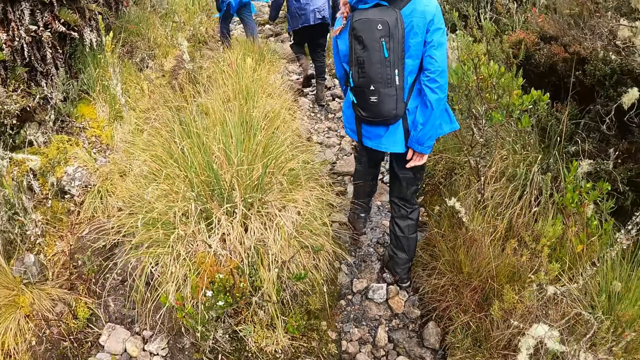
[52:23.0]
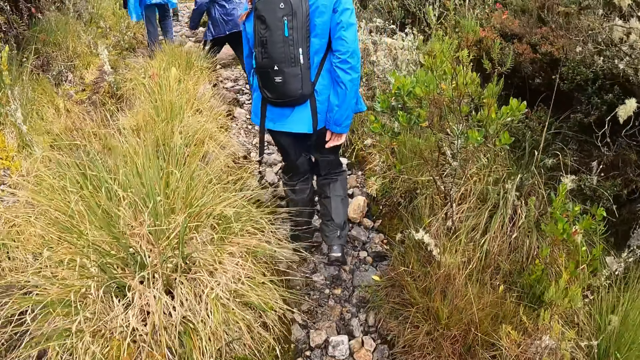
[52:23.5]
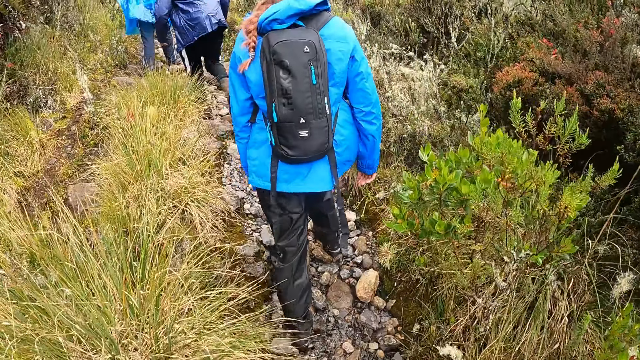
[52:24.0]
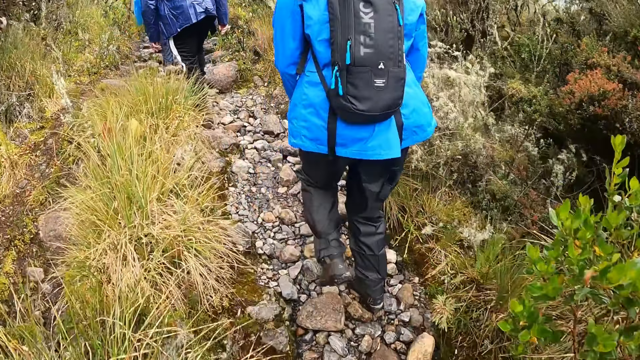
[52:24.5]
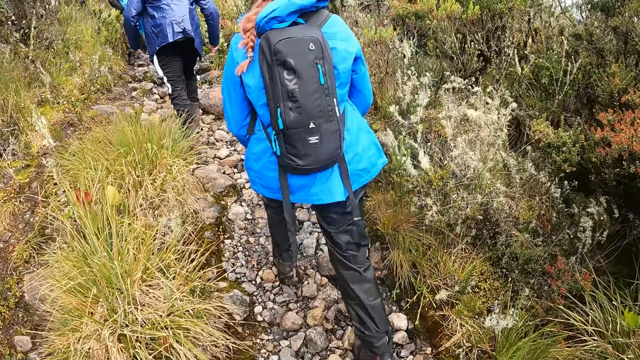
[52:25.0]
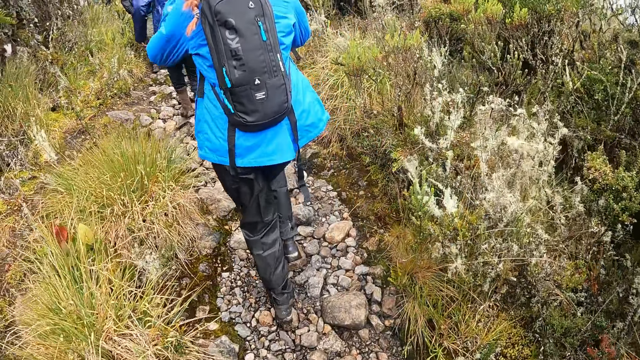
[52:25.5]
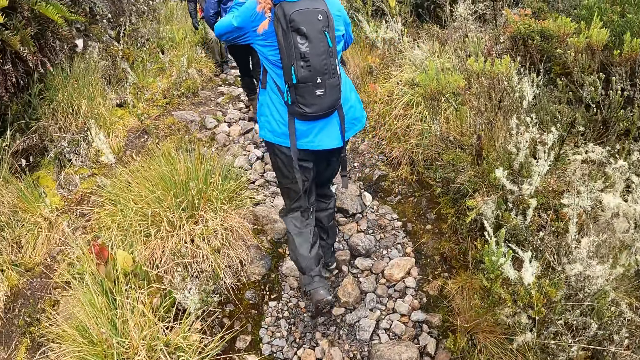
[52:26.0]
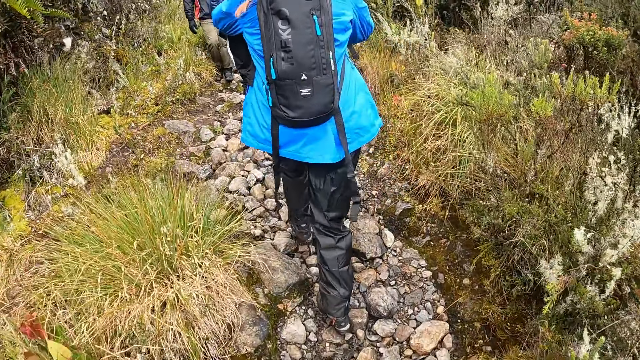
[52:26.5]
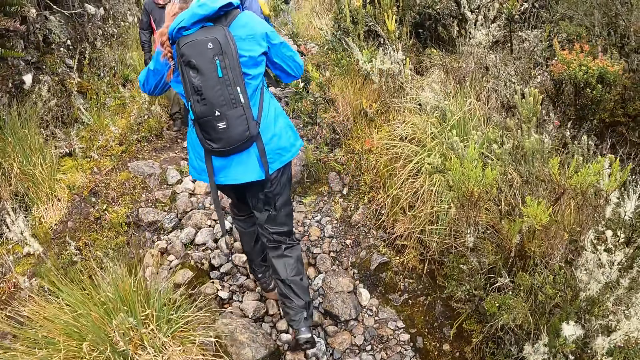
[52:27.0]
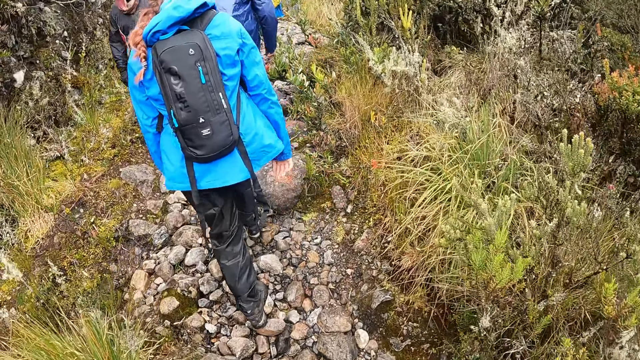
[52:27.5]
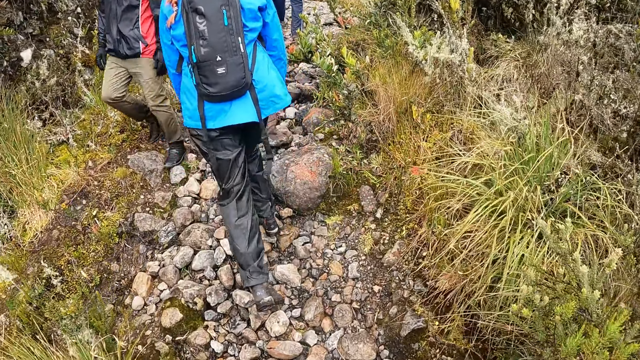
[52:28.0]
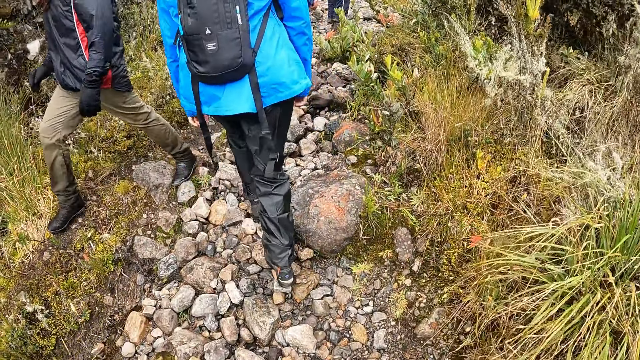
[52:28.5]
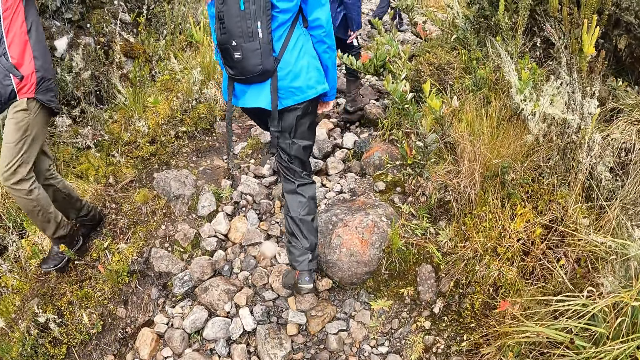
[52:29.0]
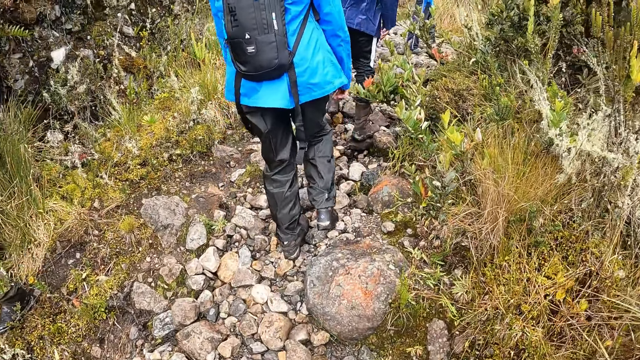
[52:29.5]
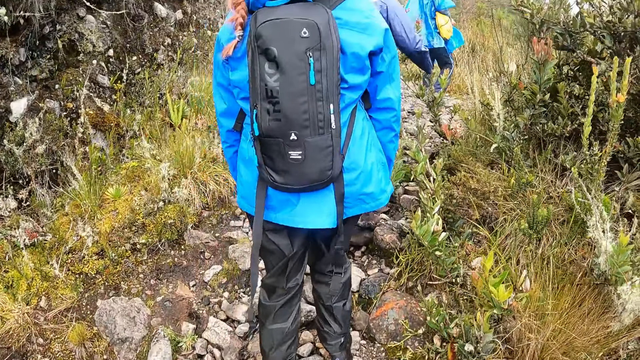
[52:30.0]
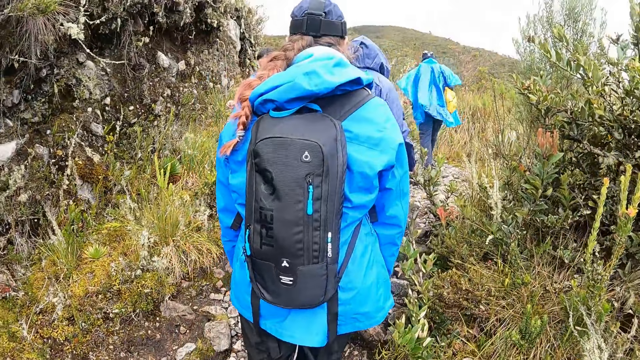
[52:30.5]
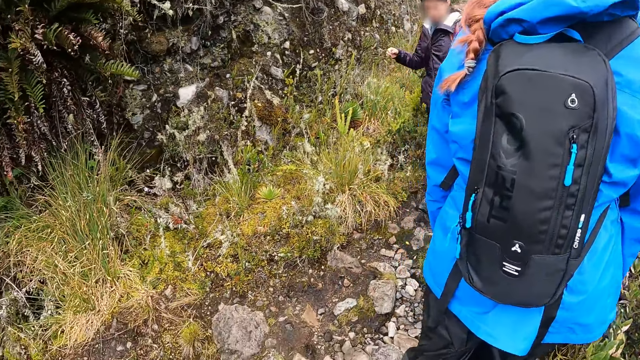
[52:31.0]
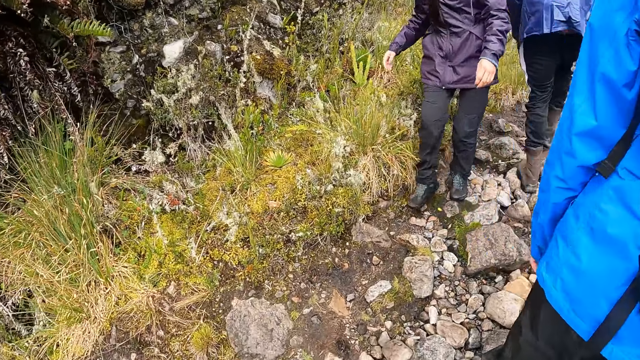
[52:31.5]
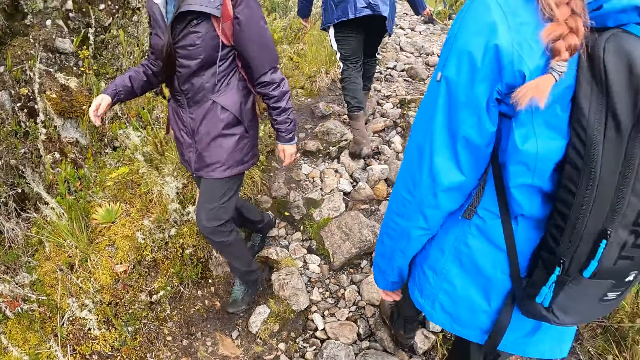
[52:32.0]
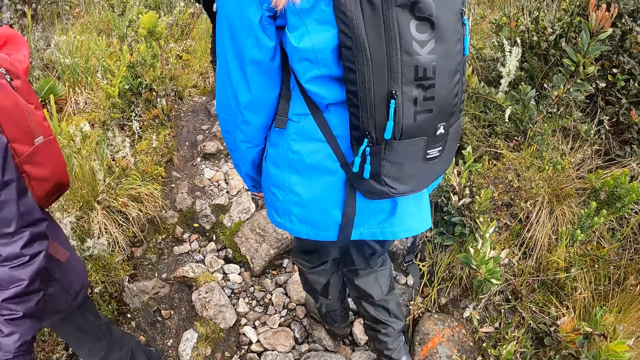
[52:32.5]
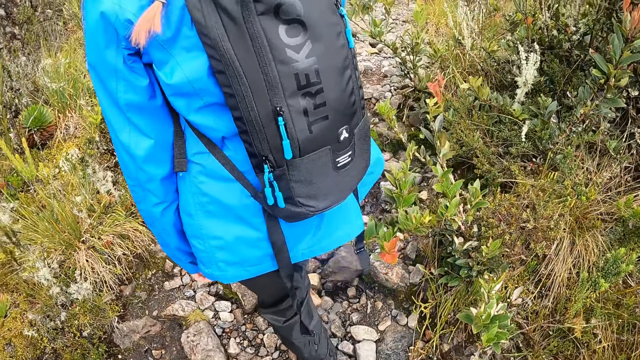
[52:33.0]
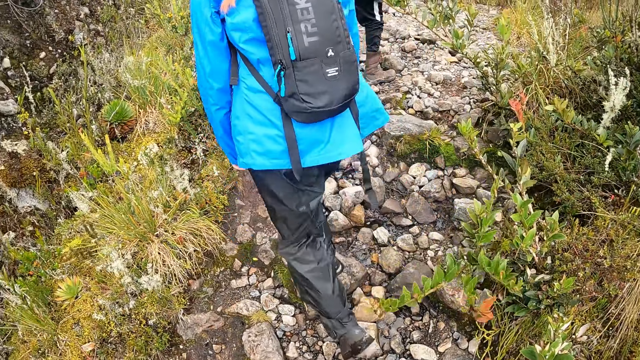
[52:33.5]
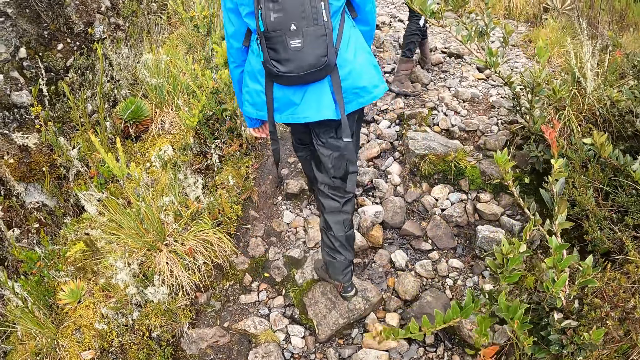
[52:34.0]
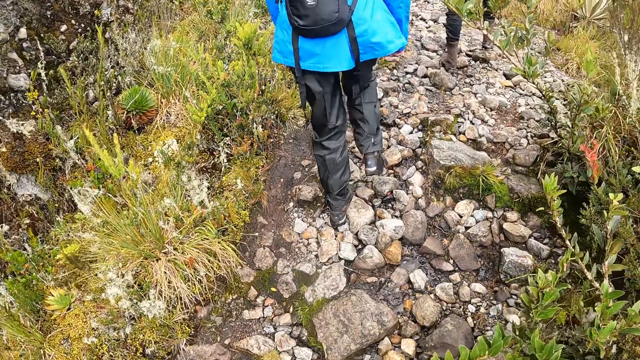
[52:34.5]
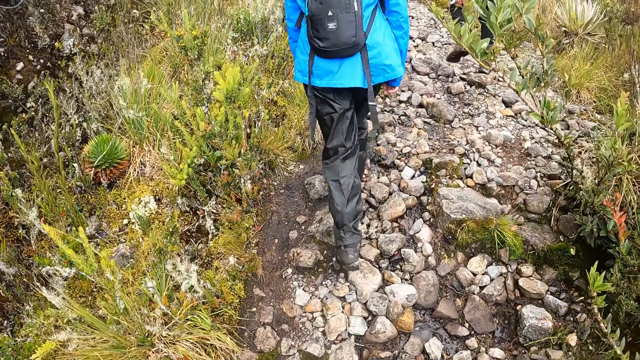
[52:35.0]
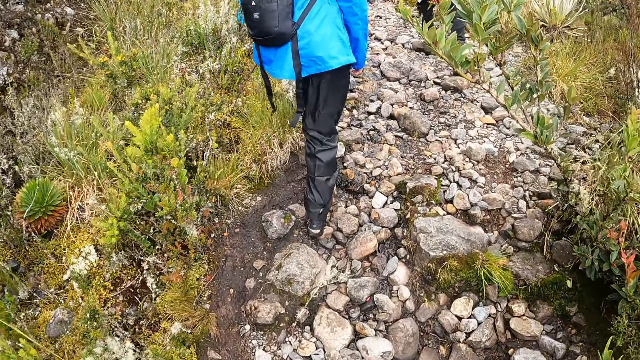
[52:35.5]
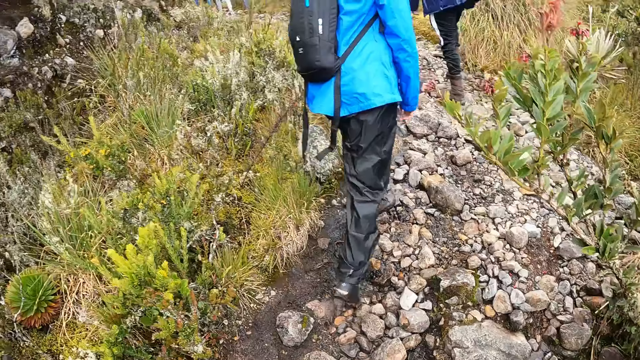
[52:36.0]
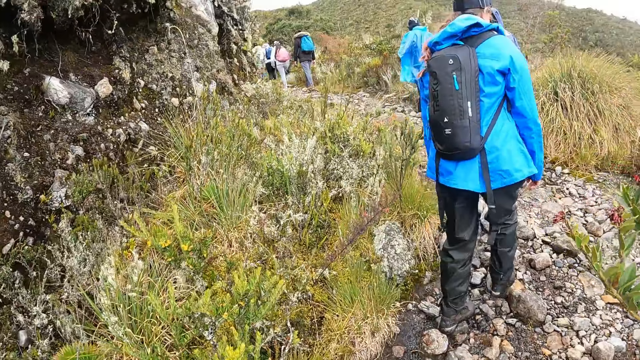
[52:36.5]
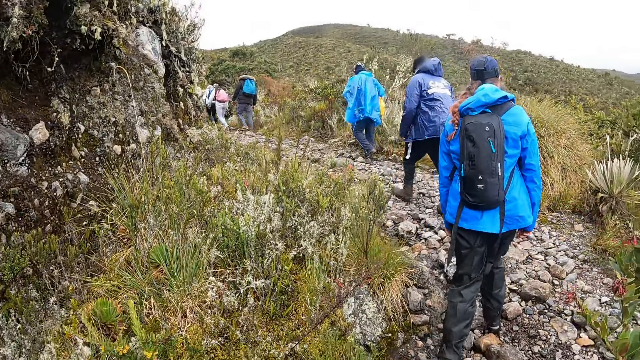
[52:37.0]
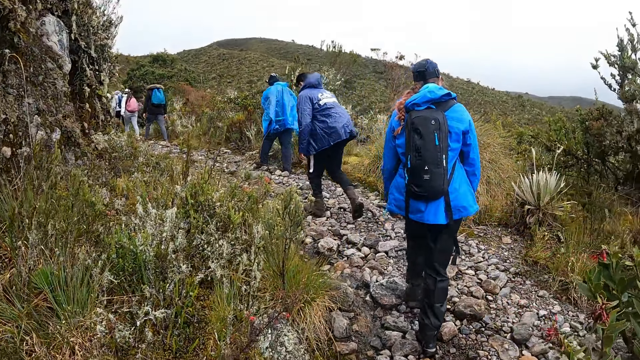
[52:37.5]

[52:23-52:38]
A man walks past the camera wearer. Another man walks past the camera wearer. The camera wearer stands to let others pass. They stand. They start to walk.

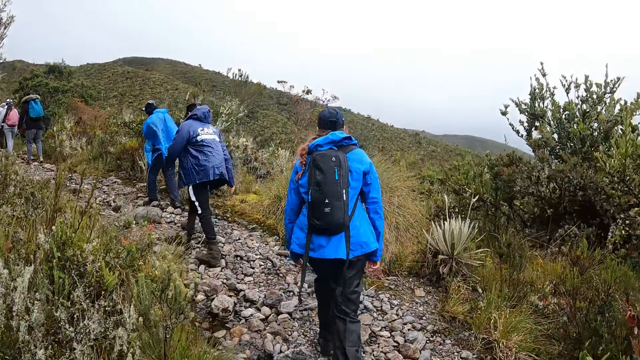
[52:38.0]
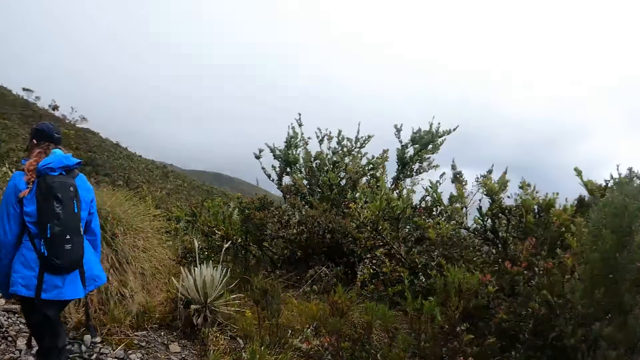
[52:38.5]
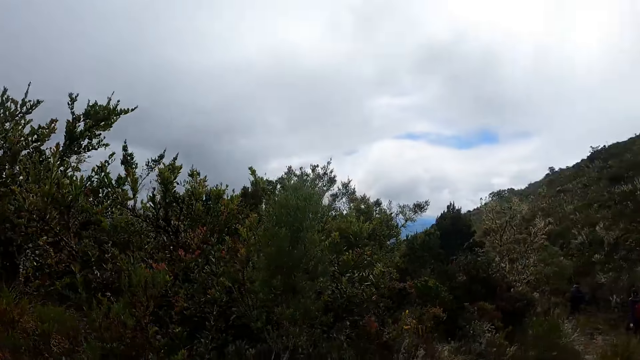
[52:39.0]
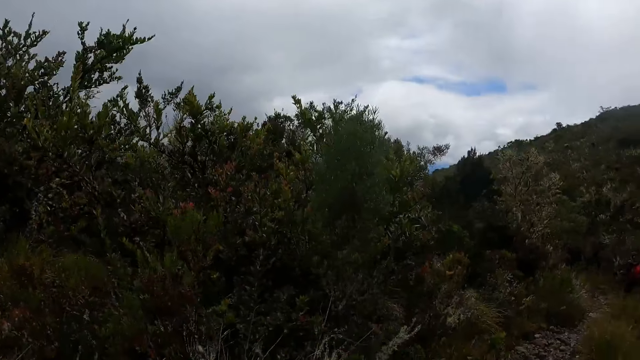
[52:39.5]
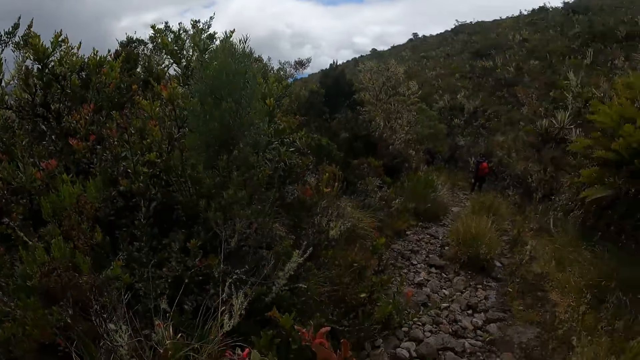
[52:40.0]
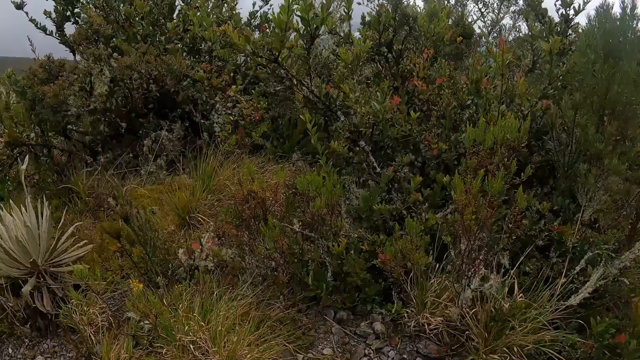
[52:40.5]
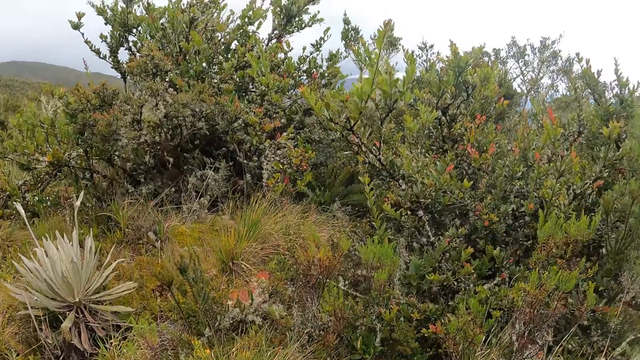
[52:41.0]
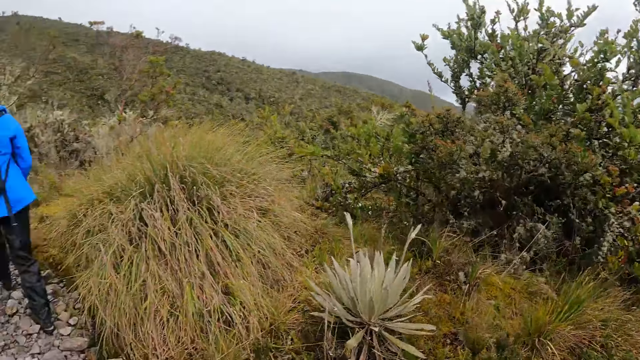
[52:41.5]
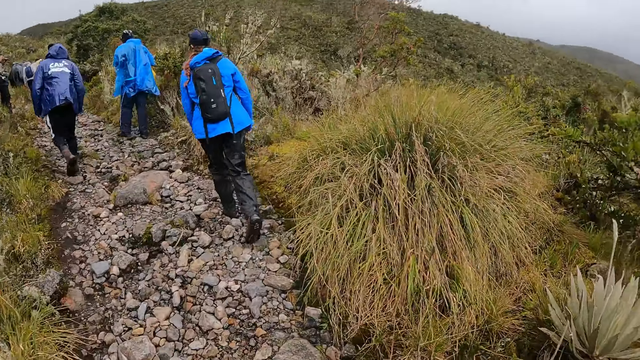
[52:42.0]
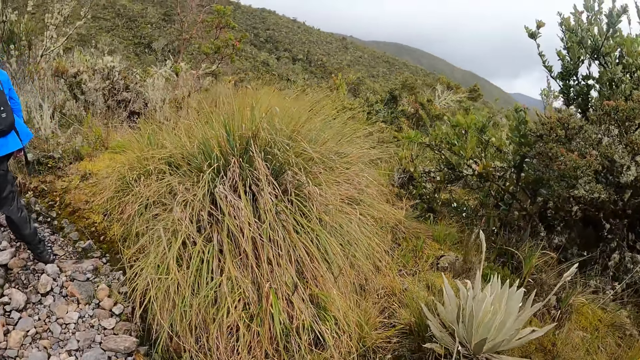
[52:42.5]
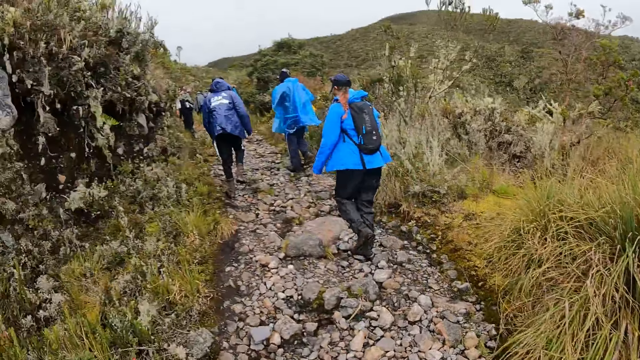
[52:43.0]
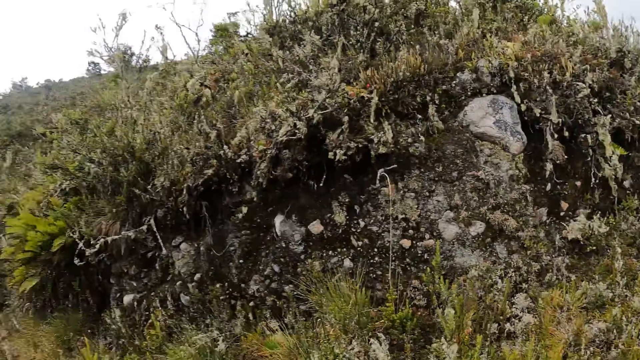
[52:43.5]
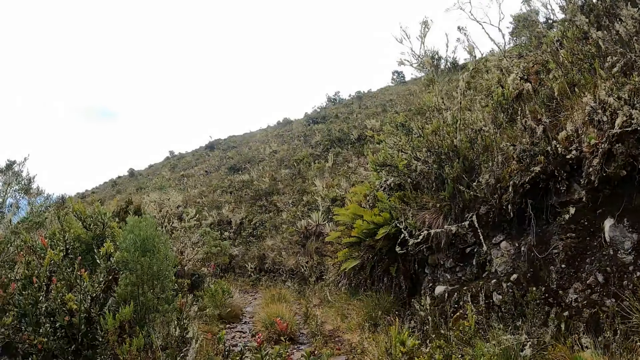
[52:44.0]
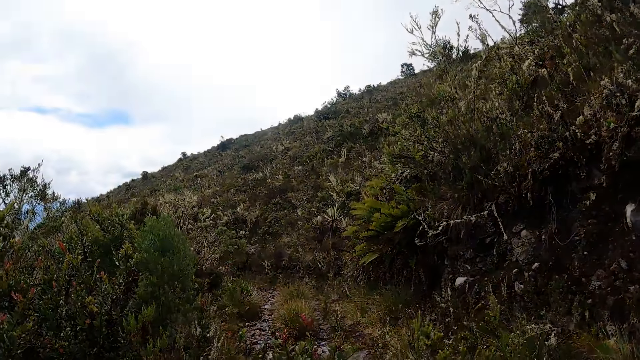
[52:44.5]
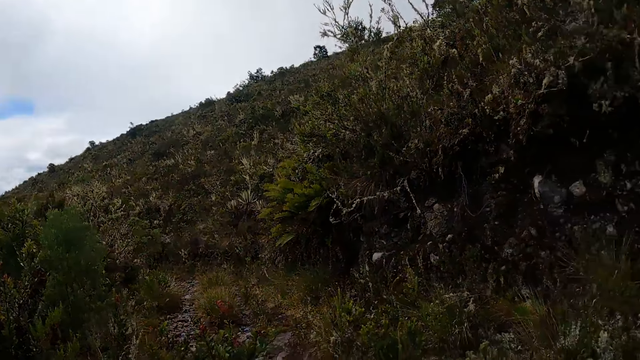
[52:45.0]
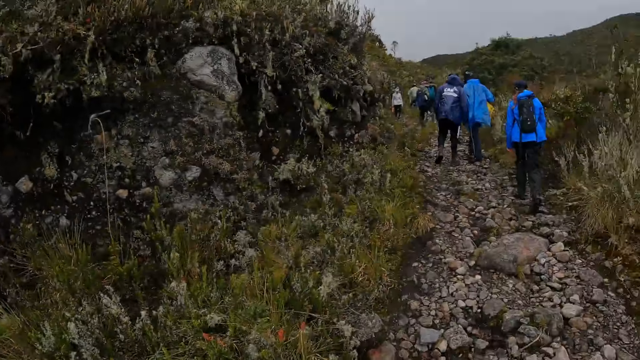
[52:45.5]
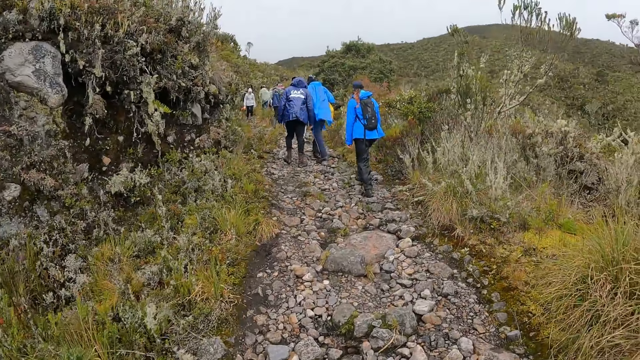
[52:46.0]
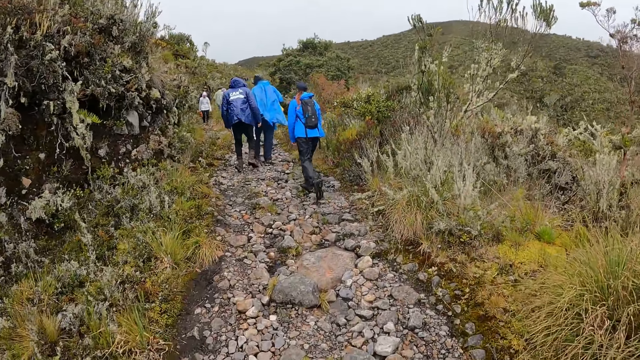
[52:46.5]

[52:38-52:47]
The camera wearer looks aside.
